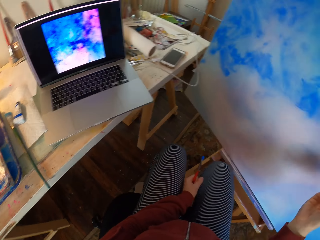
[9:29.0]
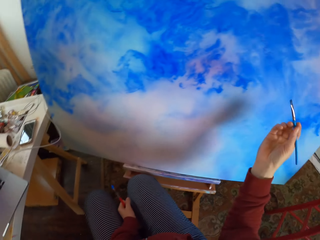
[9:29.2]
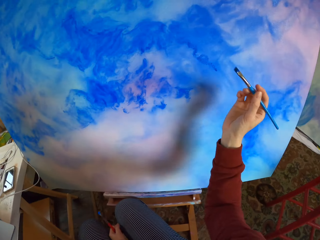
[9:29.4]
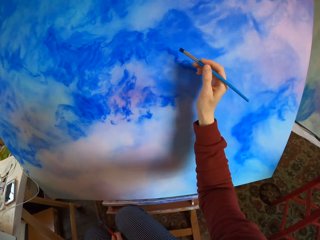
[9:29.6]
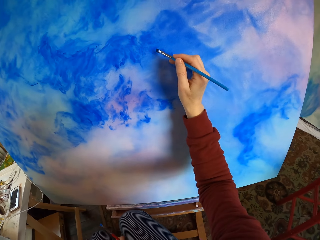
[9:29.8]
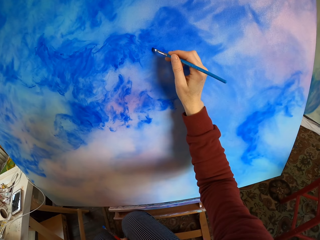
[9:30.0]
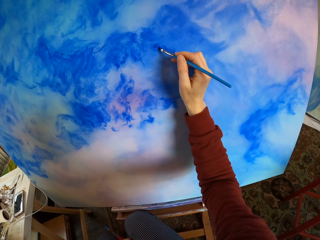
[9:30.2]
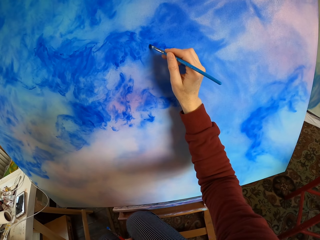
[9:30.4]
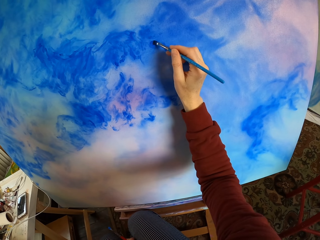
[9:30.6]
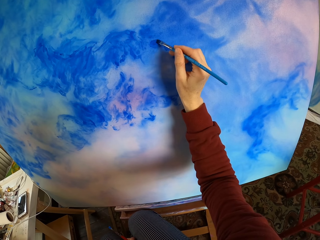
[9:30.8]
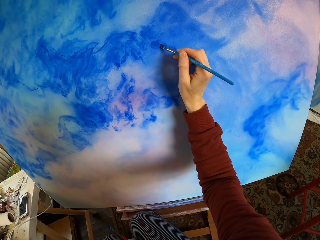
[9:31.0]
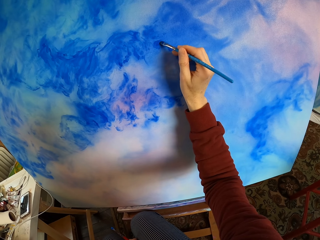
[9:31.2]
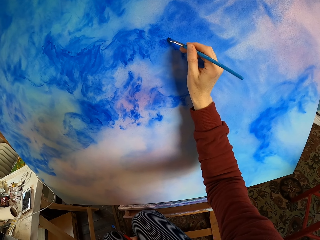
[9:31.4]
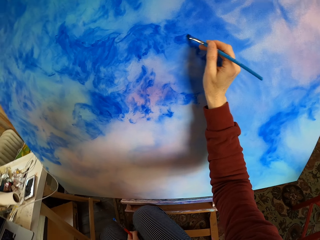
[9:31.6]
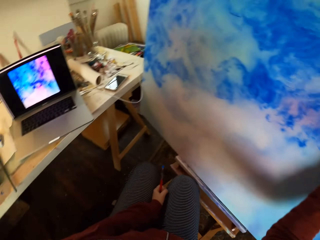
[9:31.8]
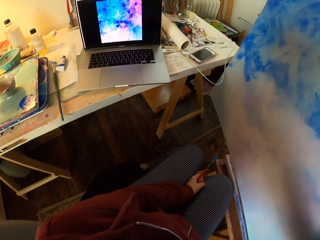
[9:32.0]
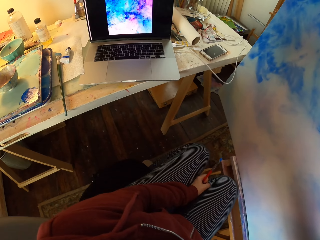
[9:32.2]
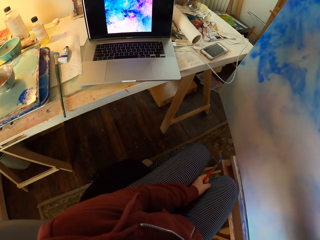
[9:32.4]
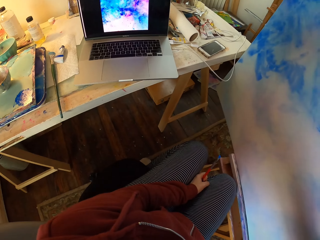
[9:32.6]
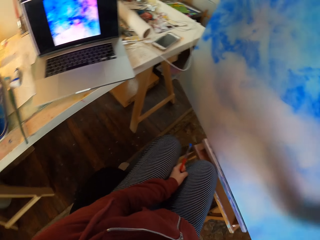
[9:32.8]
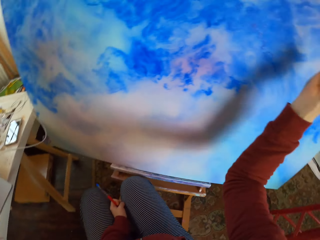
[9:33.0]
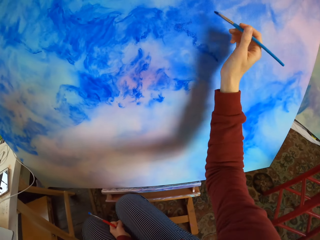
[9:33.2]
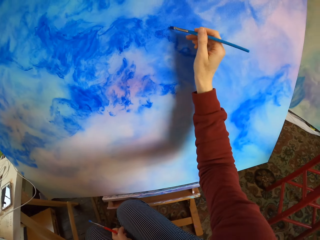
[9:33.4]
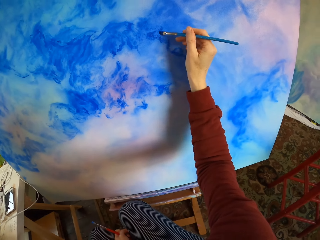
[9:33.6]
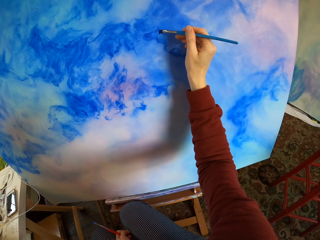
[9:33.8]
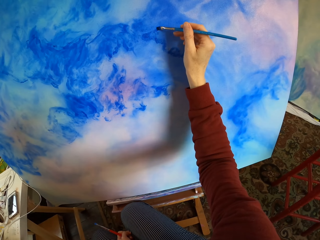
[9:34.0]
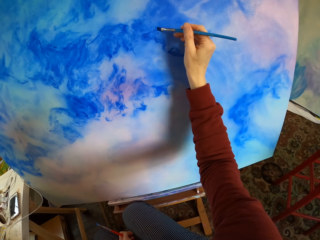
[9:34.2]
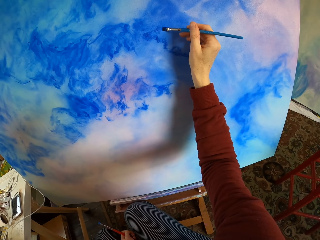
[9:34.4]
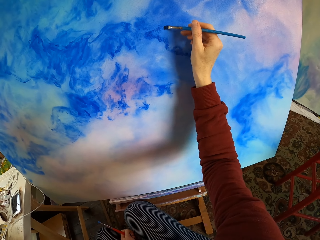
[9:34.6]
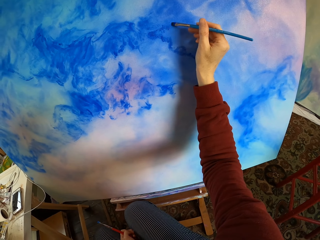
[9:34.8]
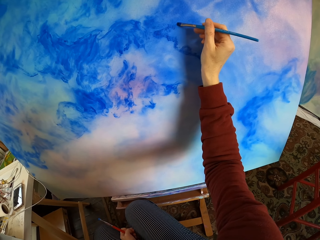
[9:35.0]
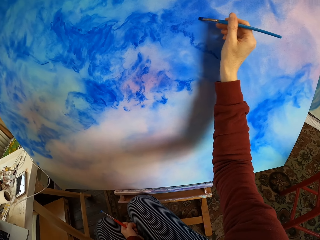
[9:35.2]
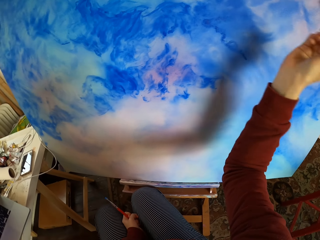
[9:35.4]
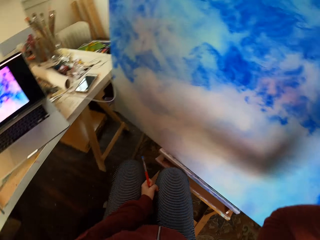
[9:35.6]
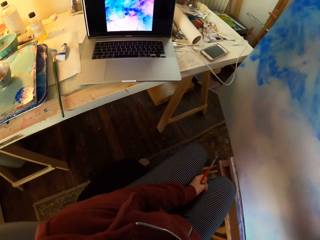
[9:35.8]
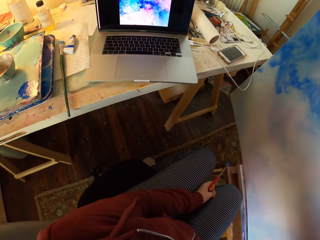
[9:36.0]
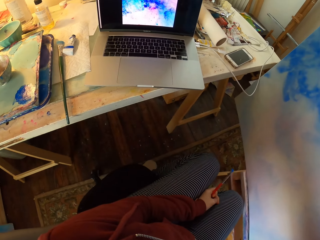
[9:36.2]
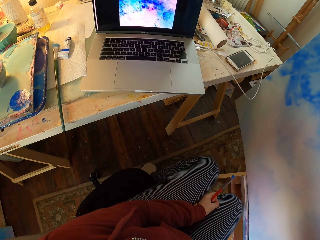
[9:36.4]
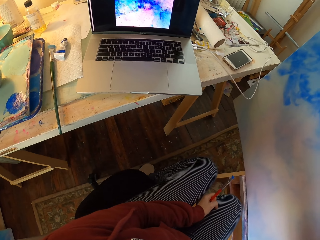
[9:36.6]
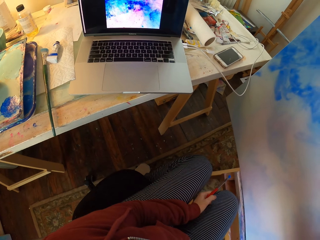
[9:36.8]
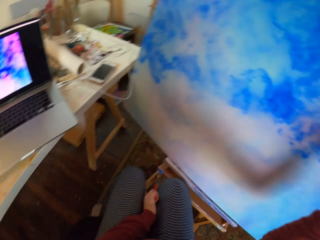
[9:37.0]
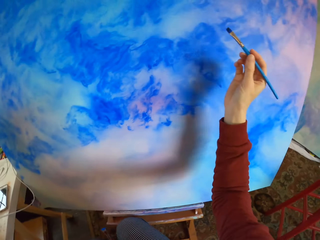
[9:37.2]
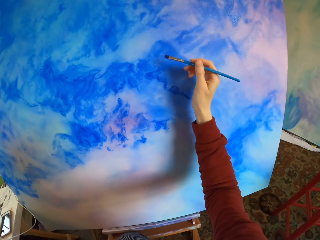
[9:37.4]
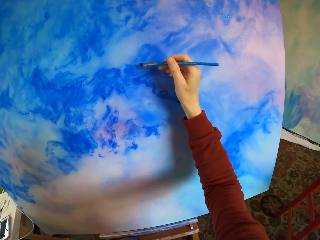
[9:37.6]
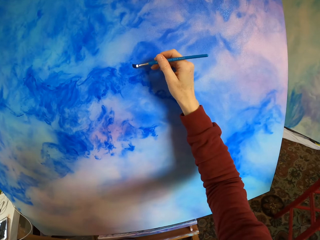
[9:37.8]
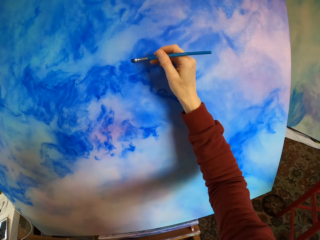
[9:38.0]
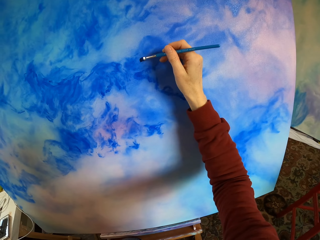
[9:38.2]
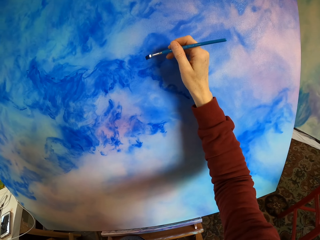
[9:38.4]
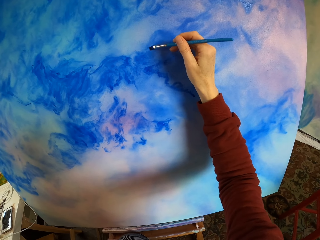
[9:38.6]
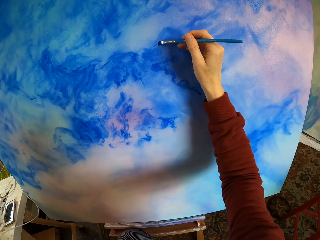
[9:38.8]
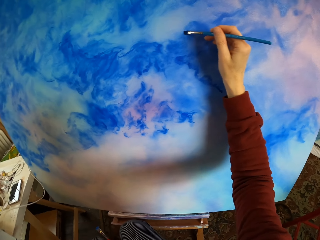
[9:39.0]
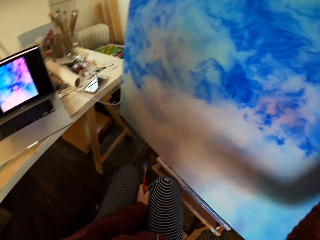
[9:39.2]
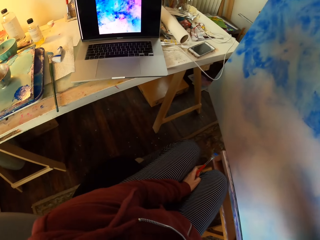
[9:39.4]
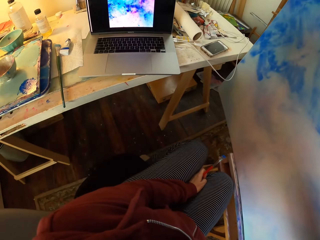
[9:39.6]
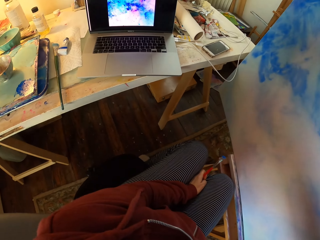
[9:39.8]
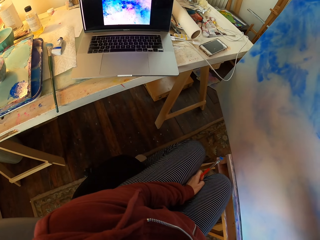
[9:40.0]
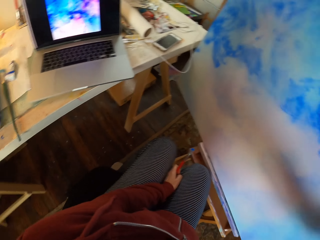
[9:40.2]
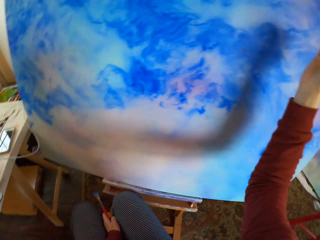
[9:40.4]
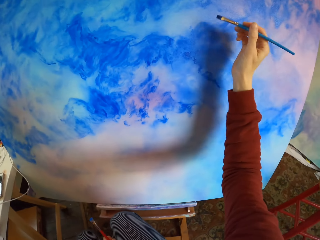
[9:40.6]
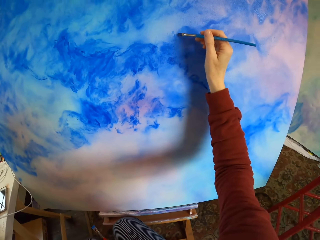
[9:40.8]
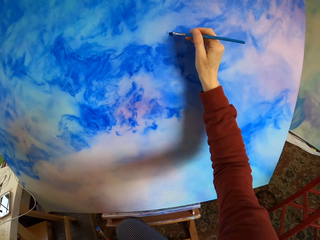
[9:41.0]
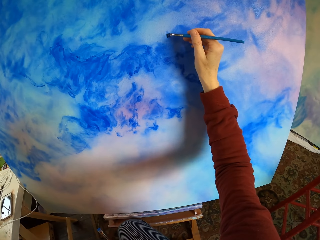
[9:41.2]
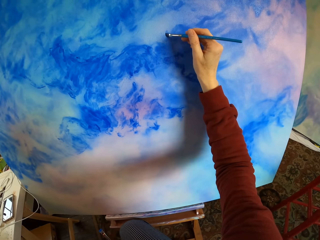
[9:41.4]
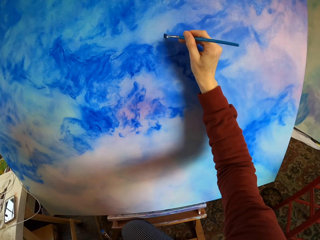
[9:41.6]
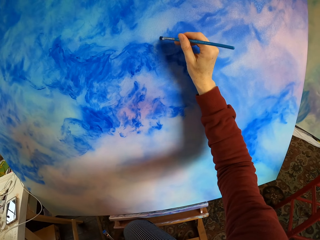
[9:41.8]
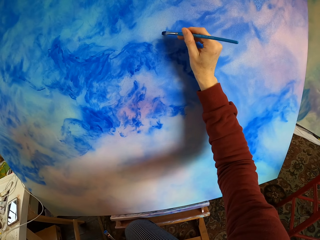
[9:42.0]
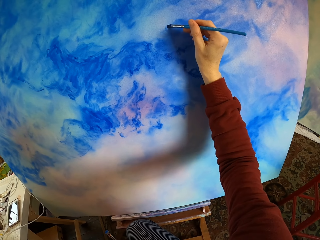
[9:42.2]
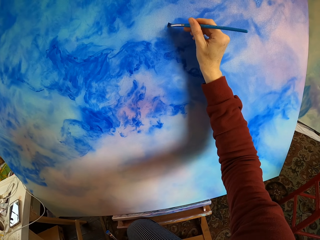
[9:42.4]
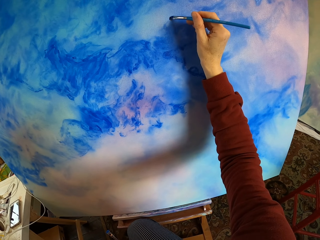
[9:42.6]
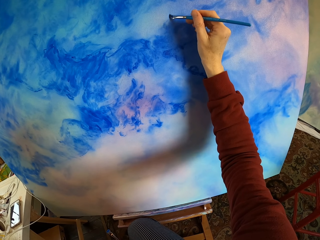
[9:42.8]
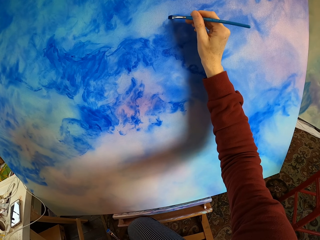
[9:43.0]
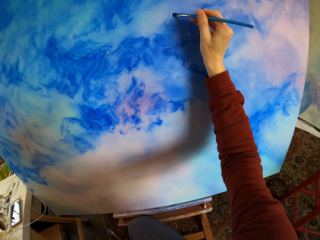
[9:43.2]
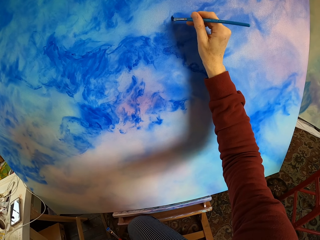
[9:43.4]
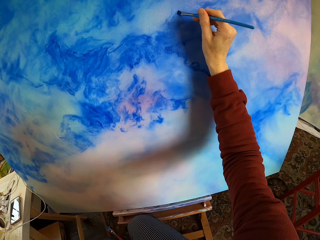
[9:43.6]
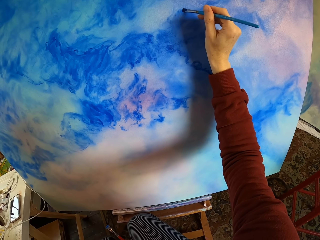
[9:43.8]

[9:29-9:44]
The camera wearer looks at the laptop. They paint the decoration. They look at the laptop. They paint the decoration. They look at the laptop. They paint the decoration. They look at the laptop. They paint the decoration.

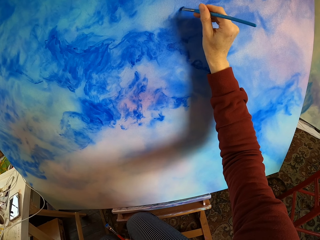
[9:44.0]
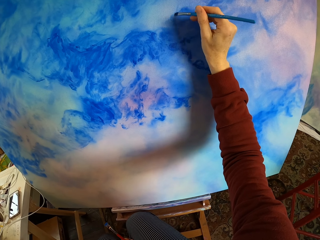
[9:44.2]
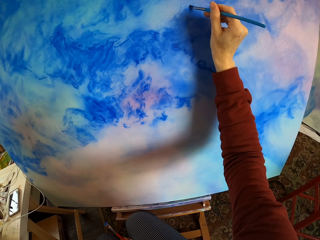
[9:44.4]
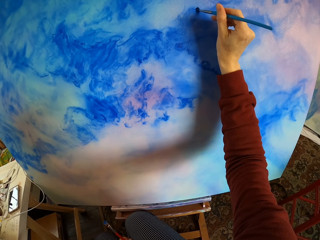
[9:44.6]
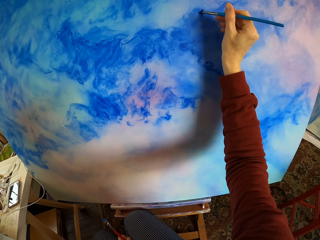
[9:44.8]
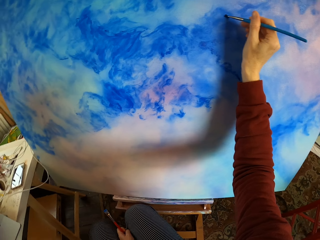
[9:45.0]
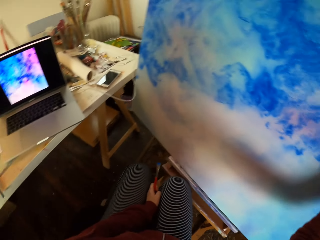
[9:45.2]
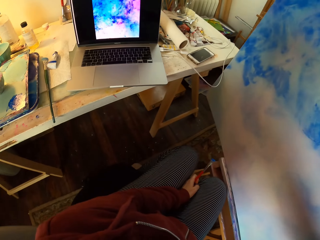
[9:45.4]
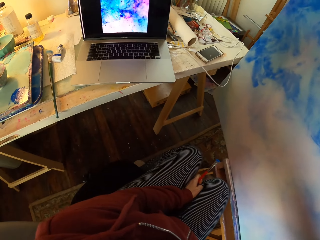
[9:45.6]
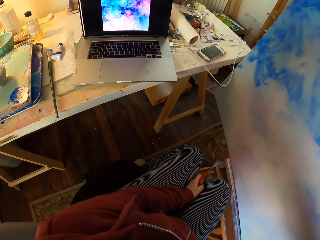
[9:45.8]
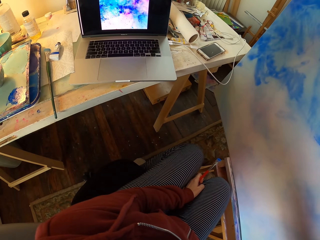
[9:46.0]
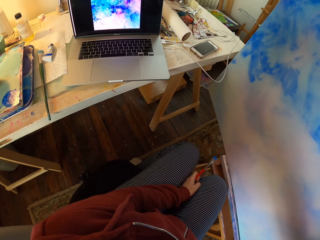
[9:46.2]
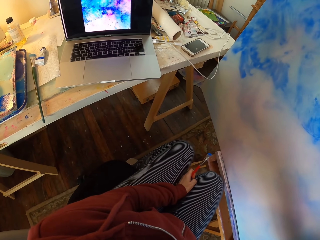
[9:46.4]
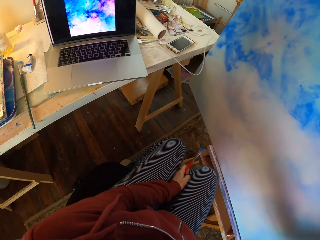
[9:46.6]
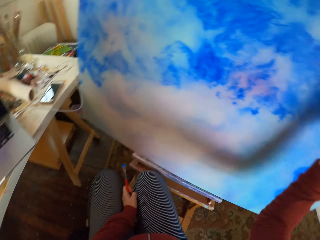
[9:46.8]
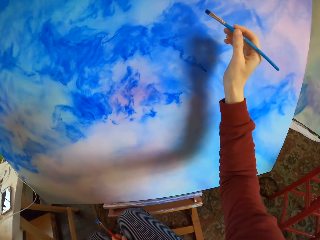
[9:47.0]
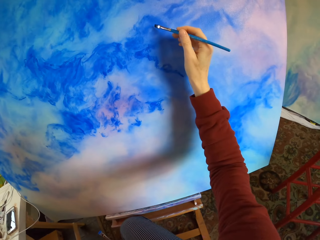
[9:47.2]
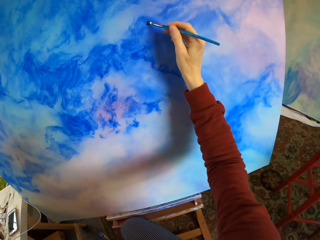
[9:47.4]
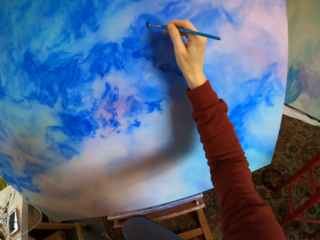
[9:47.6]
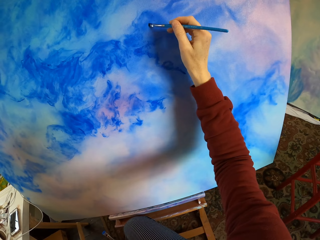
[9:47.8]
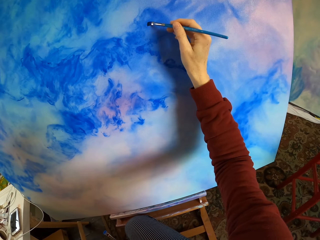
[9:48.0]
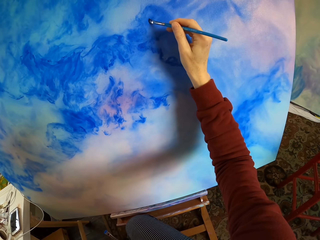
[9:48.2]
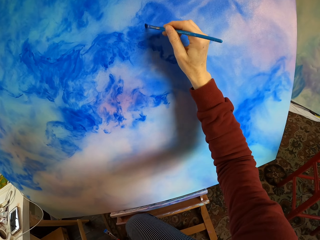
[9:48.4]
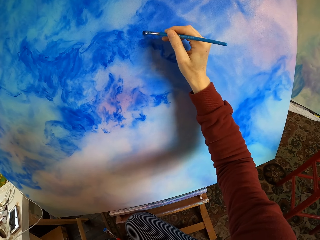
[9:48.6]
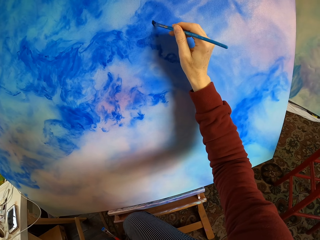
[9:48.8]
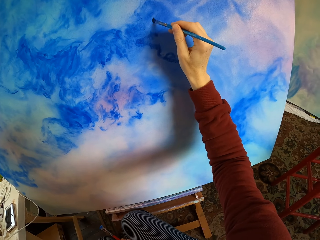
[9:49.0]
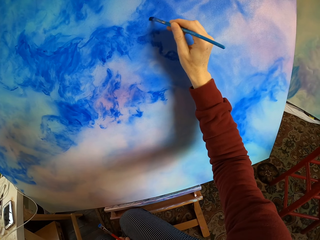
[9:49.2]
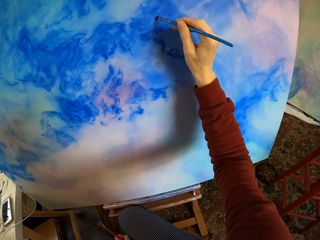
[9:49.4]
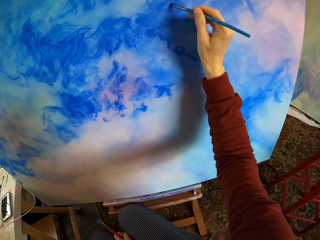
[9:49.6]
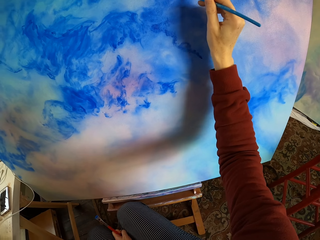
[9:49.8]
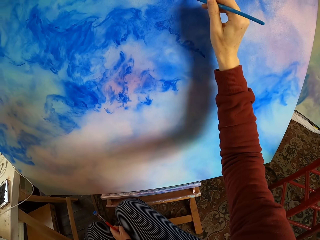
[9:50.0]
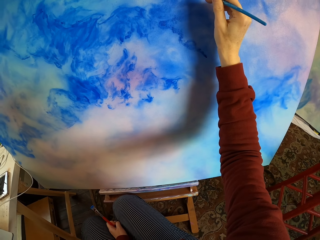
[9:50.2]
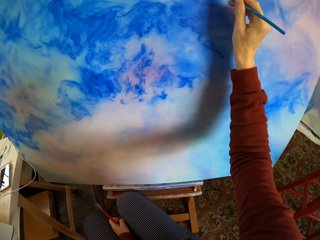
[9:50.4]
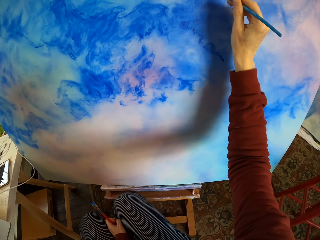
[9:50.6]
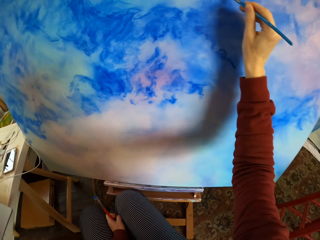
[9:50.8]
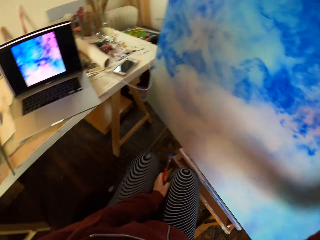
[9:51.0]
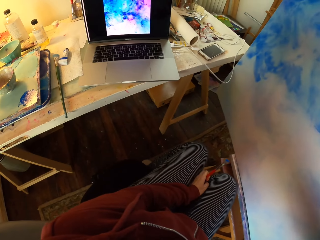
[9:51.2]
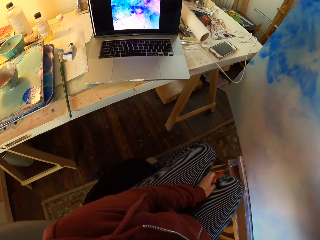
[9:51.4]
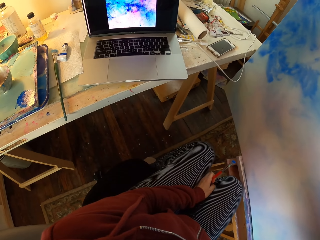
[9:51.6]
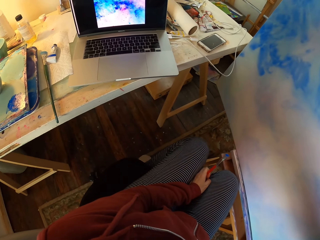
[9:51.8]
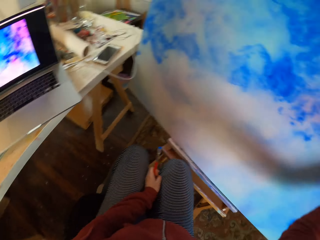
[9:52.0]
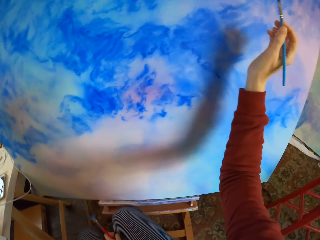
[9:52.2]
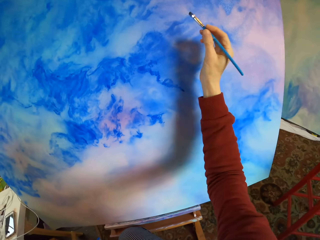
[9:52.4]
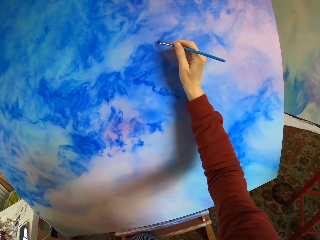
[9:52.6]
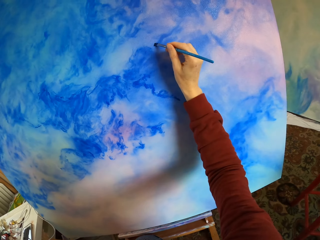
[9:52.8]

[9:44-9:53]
The camera wearer looks at the laptop. They paint the decoration. They look at the laptop.
